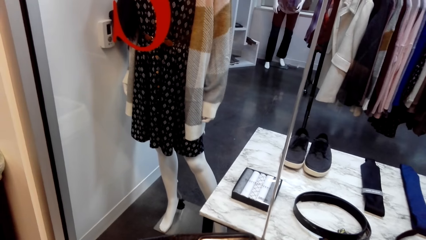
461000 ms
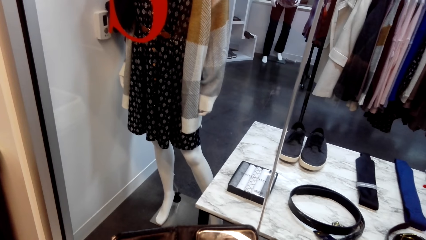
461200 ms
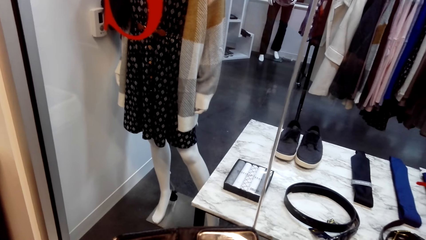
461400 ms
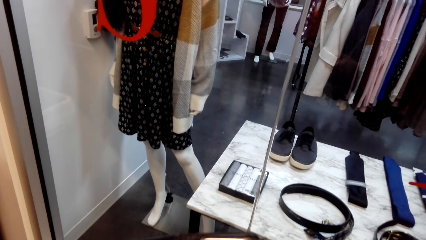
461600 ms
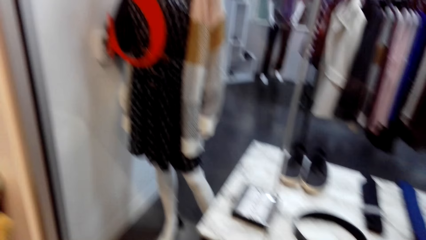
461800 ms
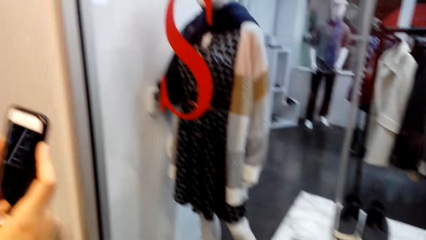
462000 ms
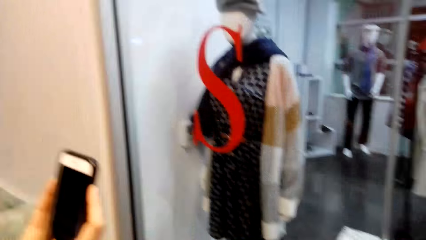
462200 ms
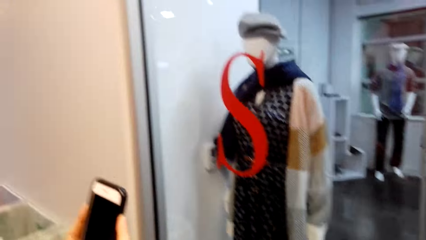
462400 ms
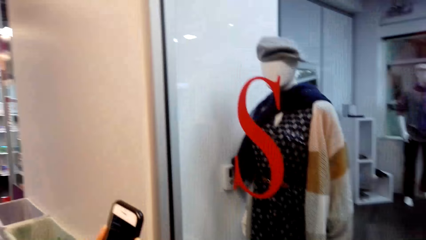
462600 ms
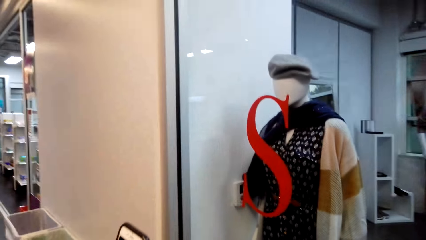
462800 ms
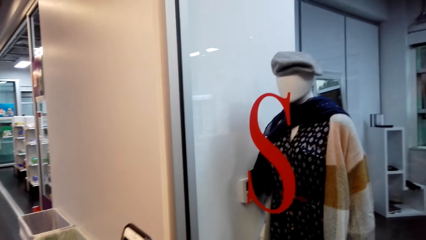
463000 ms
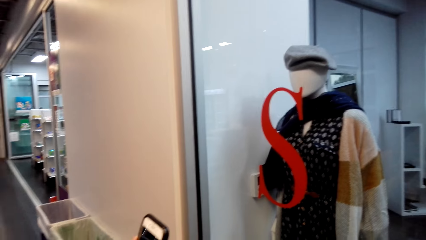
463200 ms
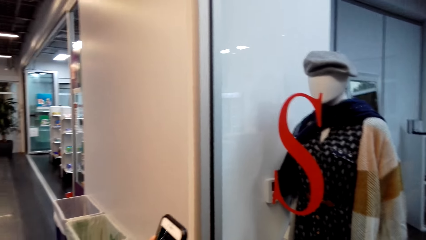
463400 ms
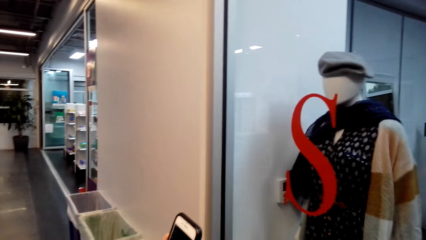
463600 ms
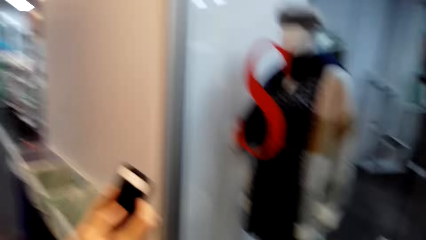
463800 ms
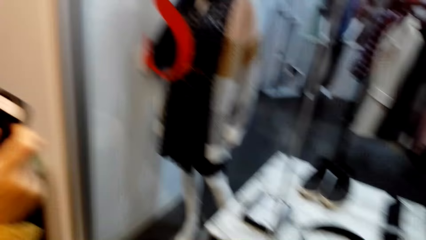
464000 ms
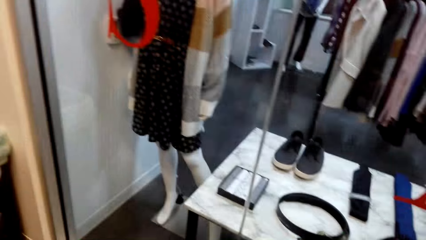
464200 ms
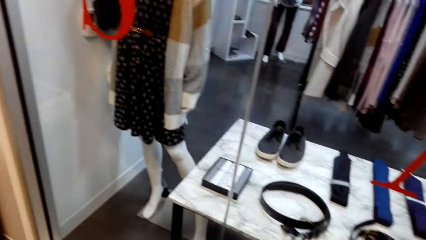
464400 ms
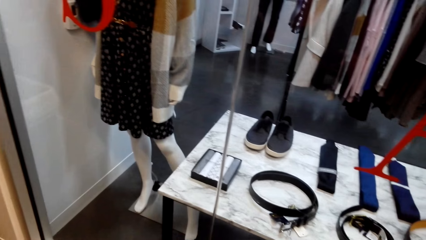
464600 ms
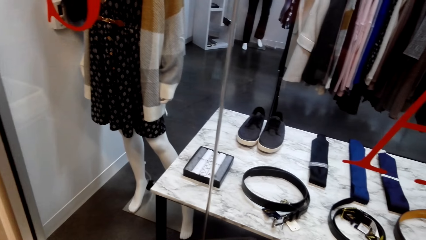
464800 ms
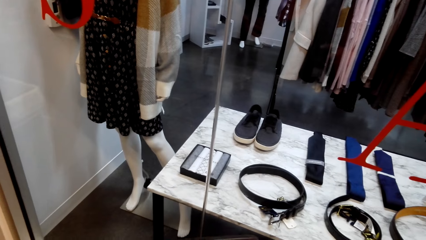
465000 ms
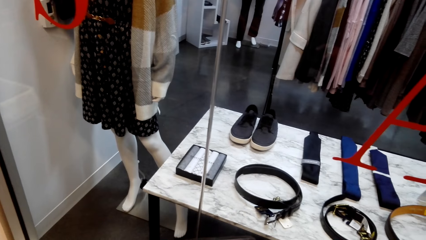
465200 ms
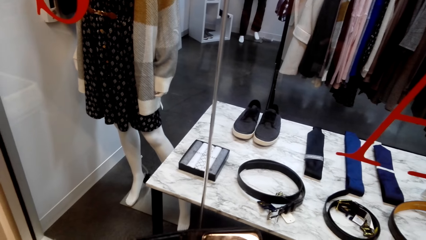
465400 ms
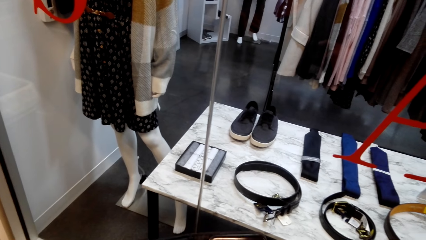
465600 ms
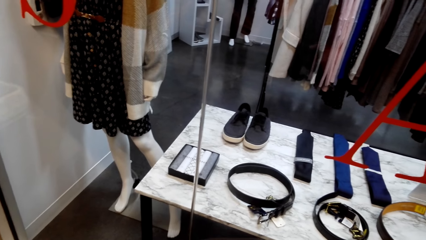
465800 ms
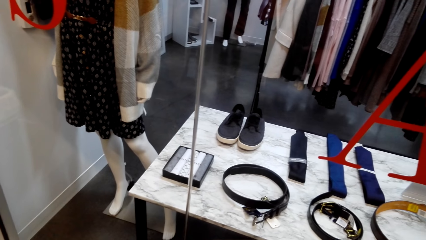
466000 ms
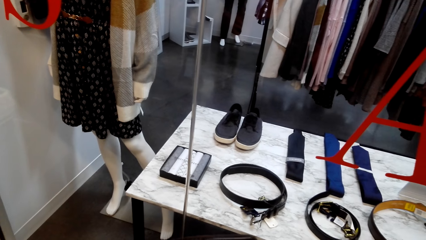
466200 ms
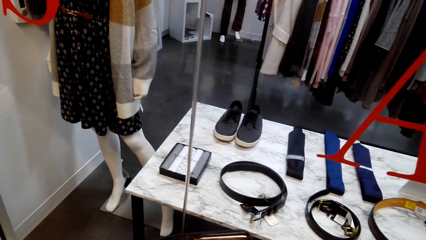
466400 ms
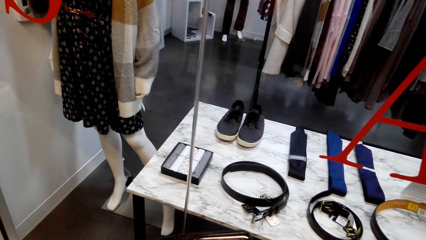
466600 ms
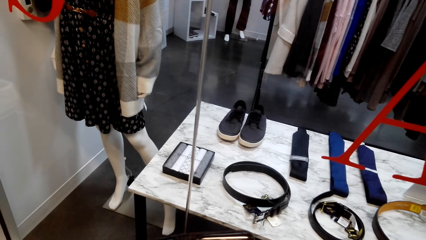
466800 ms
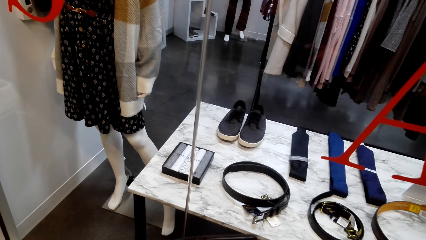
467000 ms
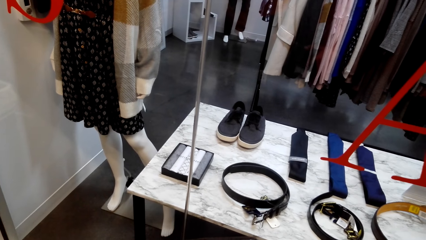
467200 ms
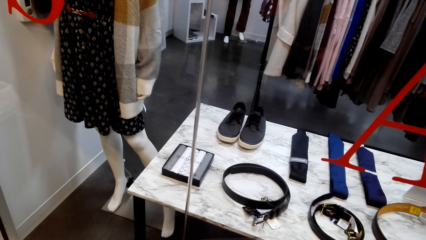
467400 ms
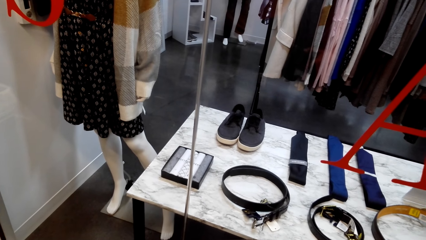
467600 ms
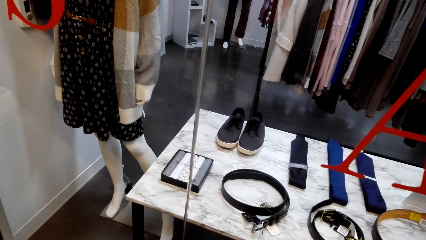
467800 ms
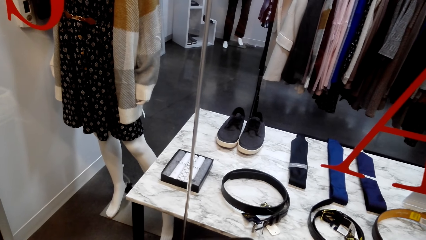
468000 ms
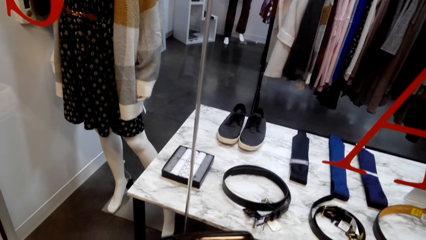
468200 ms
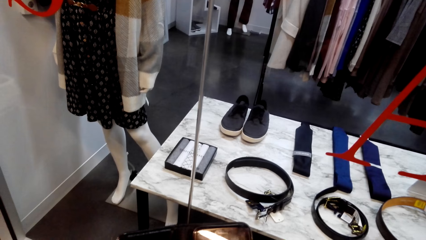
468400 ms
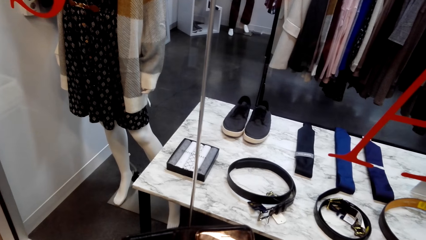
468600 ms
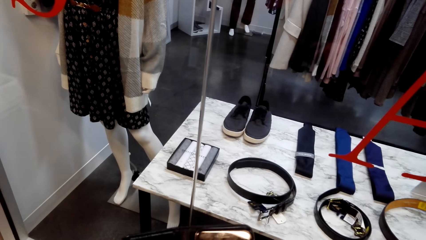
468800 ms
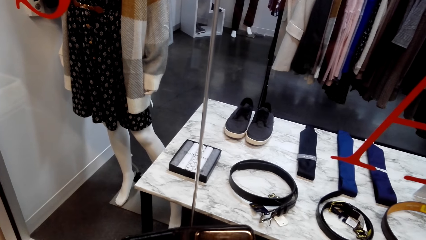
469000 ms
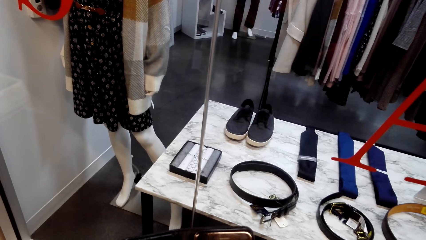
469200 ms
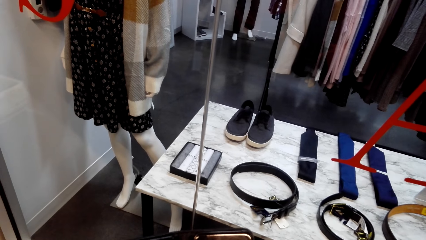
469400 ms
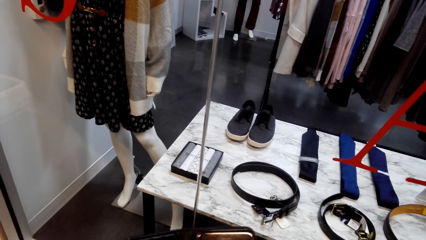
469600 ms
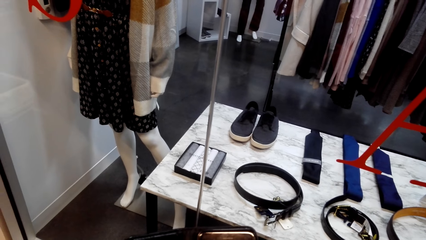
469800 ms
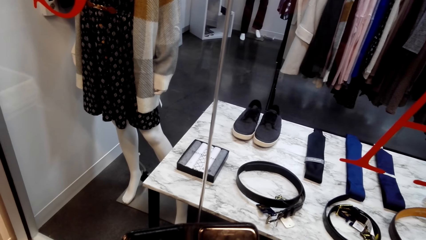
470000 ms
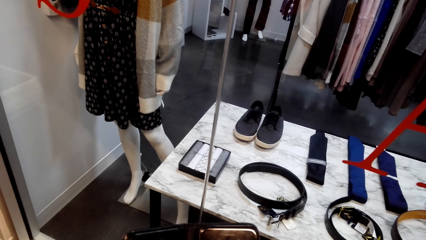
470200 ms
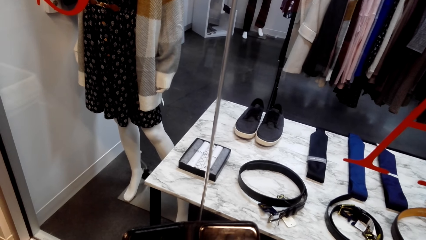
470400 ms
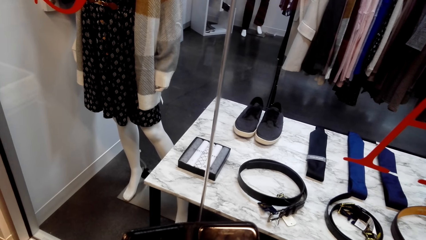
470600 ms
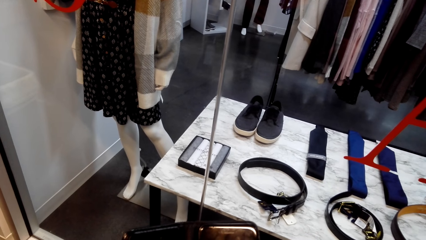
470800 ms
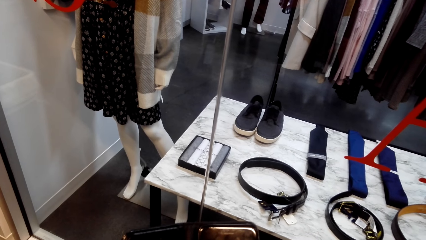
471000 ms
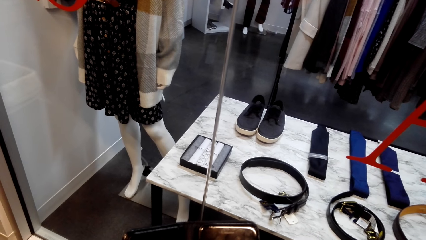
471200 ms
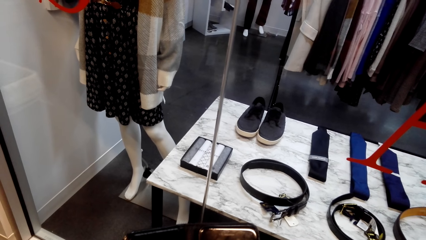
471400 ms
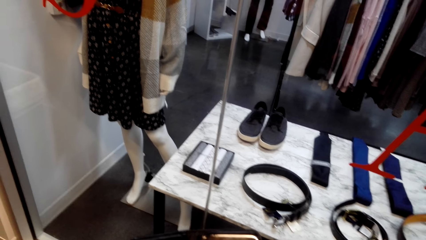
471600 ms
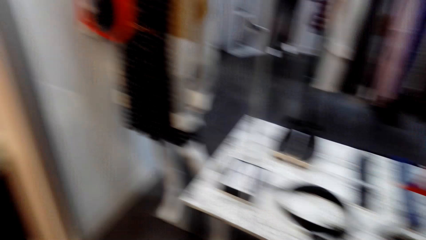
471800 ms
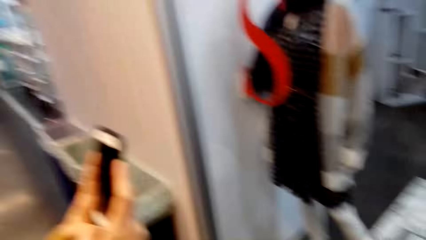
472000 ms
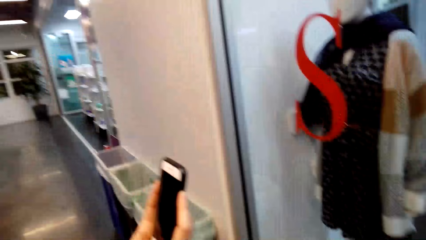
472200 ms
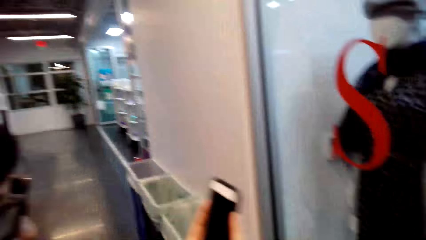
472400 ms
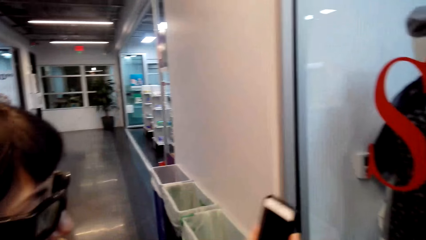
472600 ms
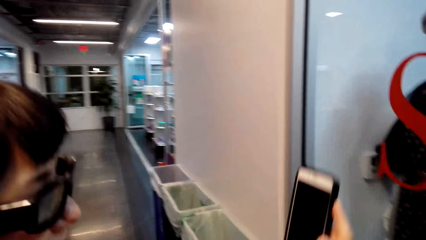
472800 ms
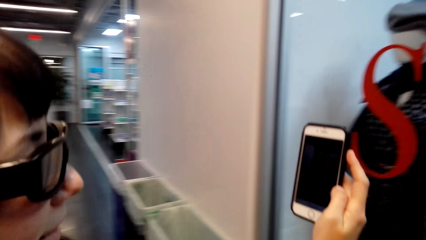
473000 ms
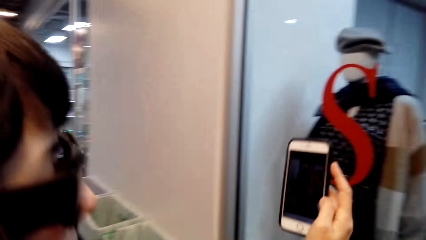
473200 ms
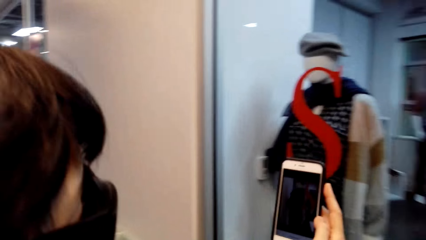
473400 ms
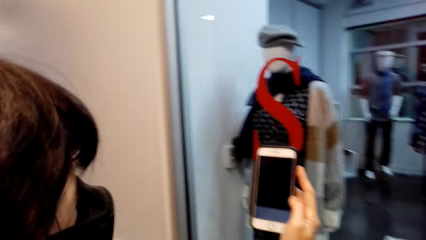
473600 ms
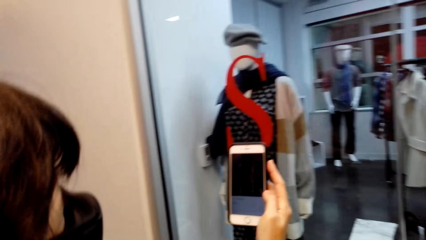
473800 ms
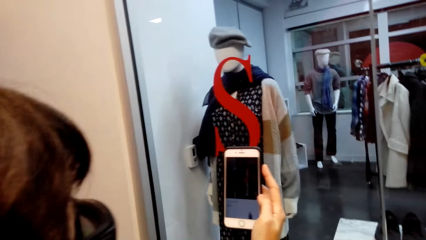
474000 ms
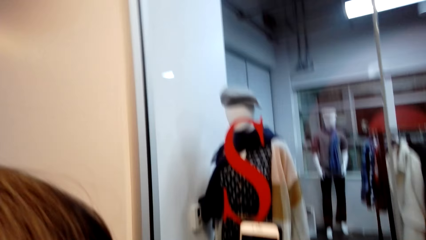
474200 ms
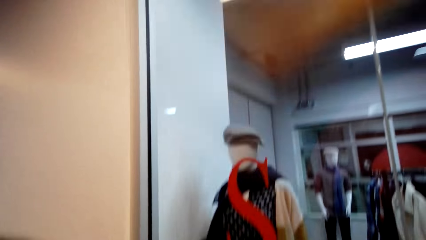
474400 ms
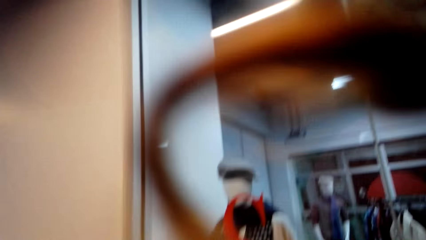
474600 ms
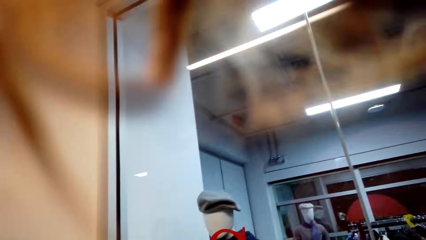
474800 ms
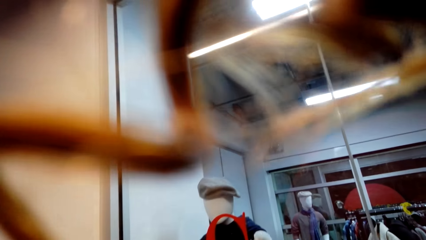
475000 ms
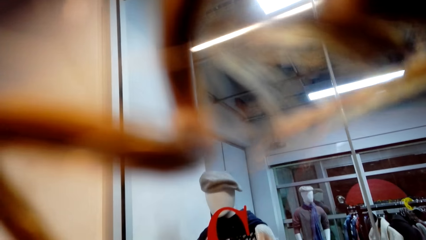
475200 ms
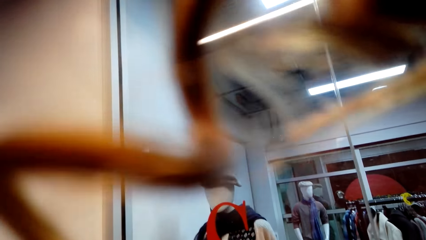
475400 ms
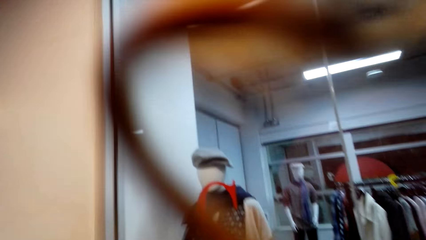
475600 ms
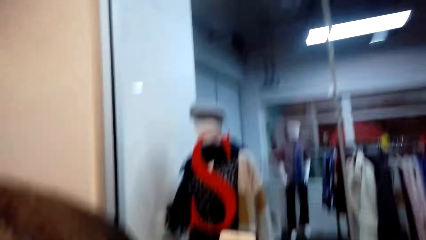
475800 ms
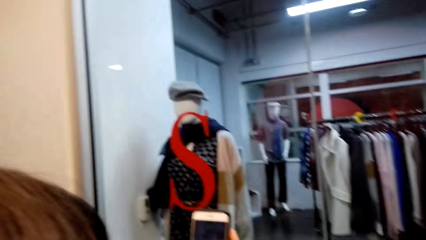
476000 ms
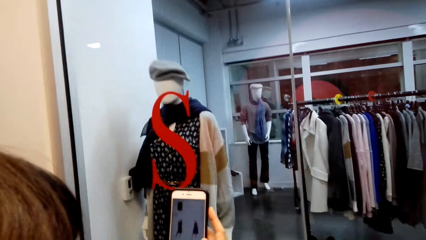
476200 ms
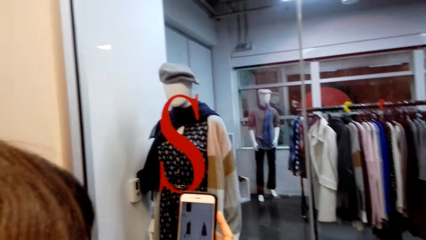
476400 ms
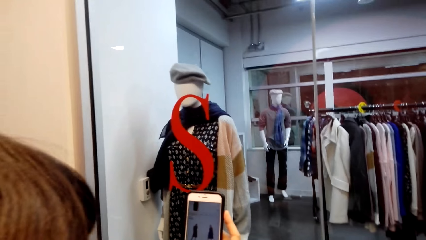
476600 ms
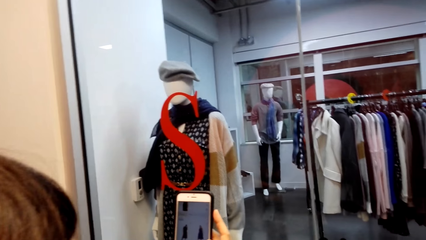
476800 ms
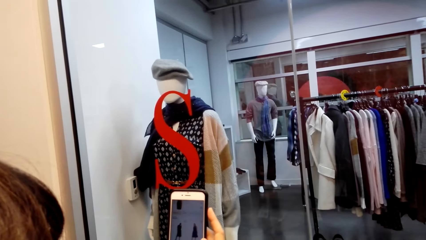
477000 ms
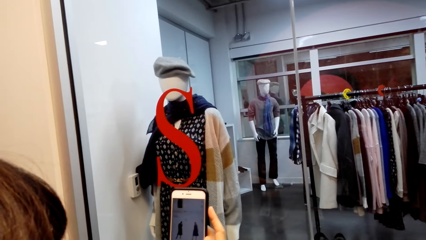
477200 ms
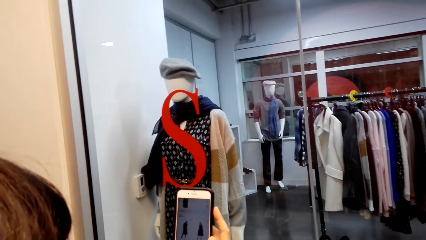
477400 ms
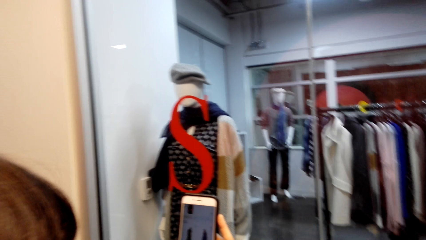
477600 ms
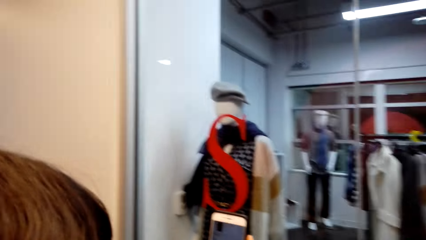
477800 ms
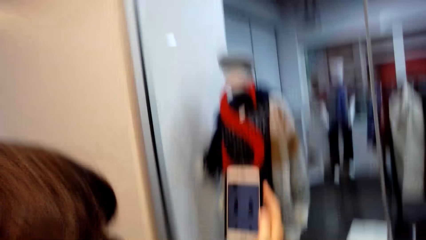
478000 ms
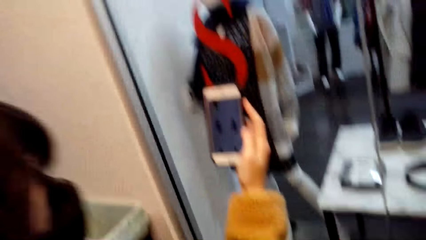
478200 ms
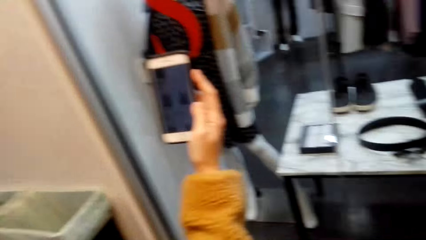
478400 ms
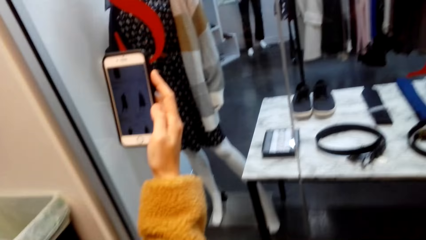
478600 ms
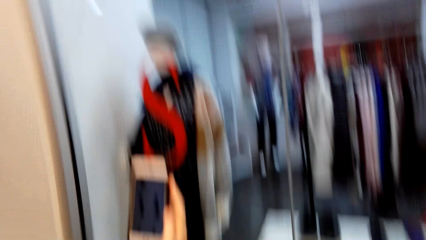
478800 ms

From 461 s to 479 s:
The camera wearer looks at the phone. A person takes a picture with the phone. The camera wearer talks with the person.
